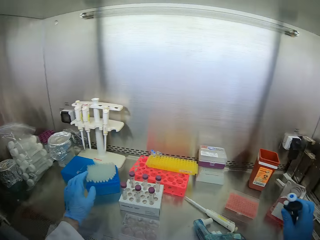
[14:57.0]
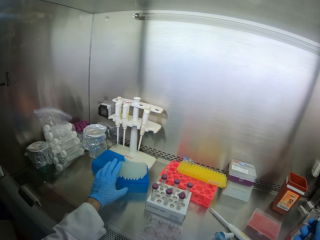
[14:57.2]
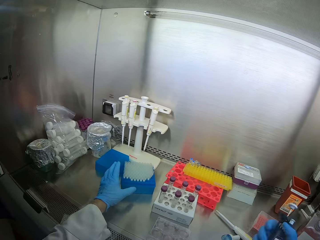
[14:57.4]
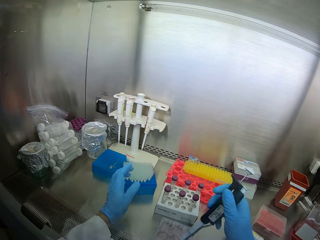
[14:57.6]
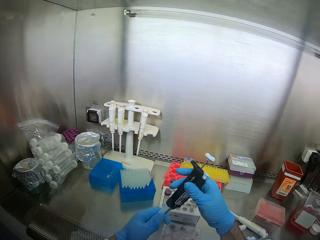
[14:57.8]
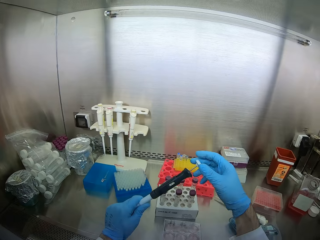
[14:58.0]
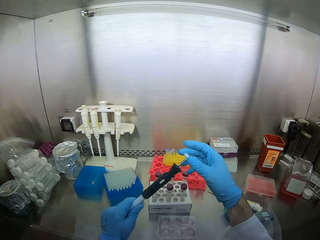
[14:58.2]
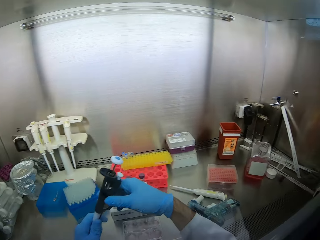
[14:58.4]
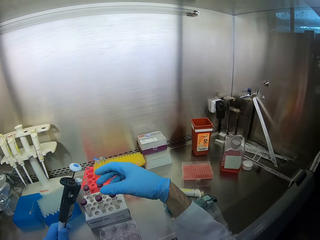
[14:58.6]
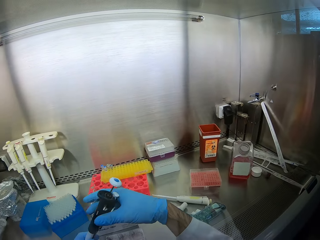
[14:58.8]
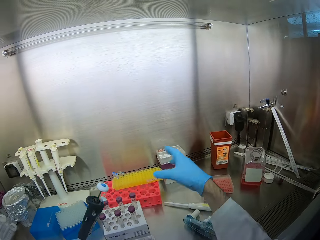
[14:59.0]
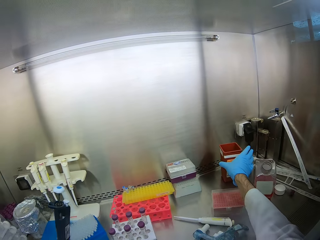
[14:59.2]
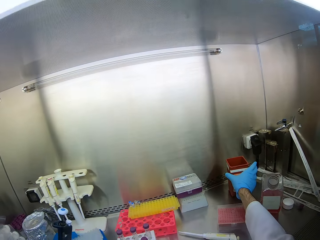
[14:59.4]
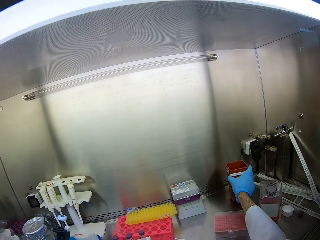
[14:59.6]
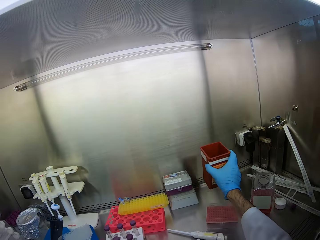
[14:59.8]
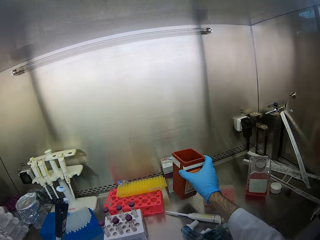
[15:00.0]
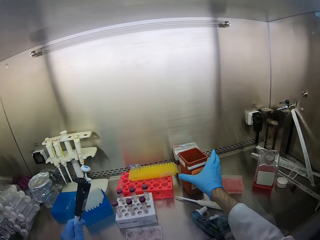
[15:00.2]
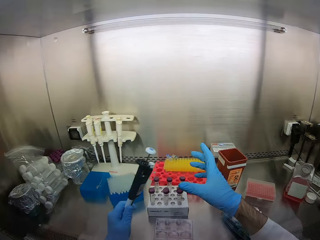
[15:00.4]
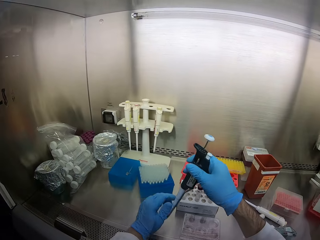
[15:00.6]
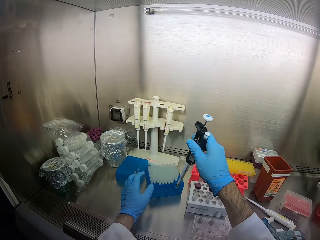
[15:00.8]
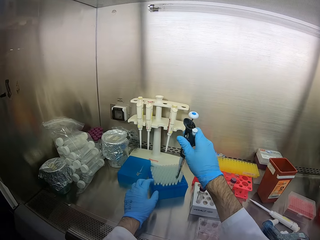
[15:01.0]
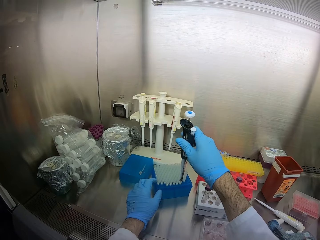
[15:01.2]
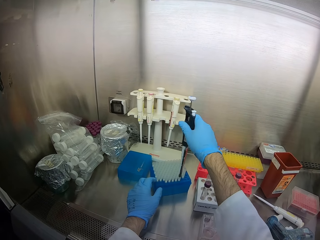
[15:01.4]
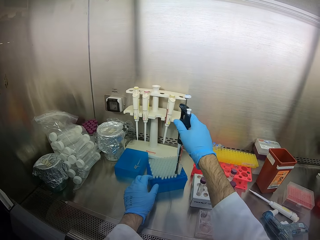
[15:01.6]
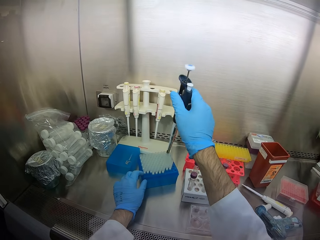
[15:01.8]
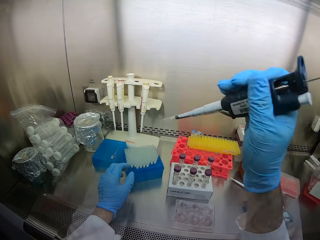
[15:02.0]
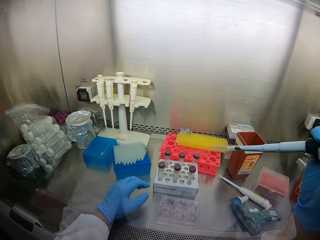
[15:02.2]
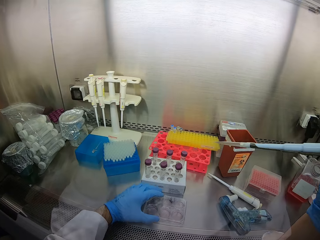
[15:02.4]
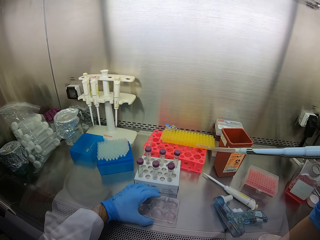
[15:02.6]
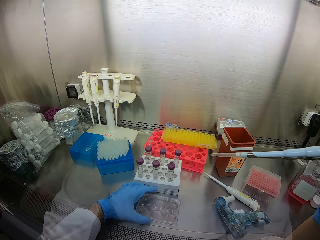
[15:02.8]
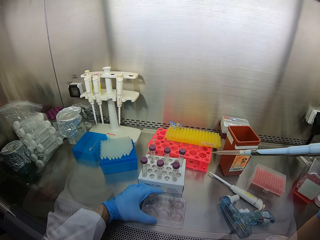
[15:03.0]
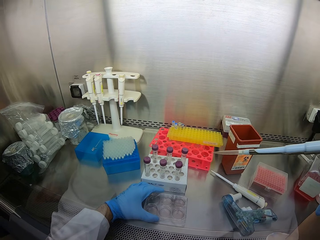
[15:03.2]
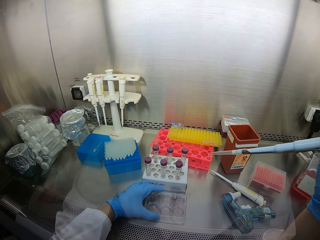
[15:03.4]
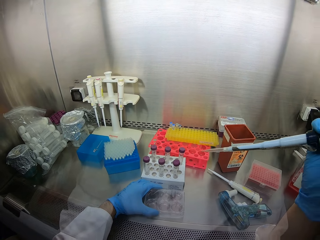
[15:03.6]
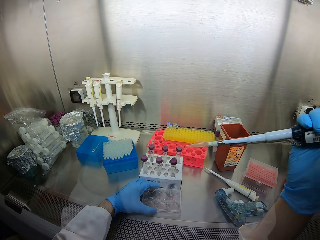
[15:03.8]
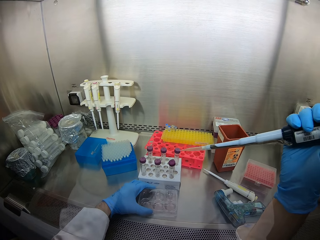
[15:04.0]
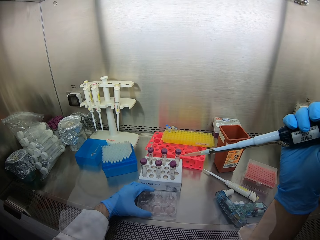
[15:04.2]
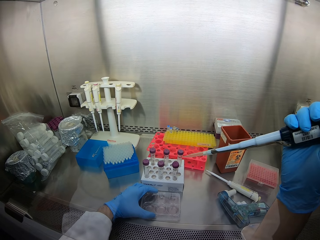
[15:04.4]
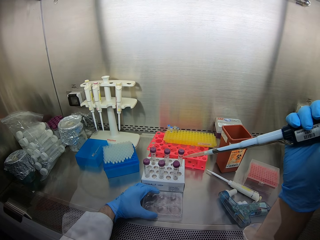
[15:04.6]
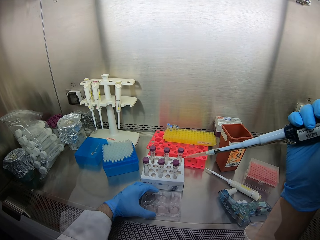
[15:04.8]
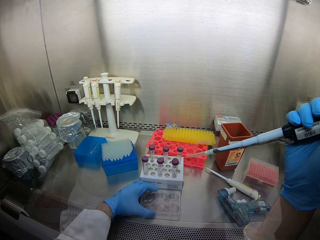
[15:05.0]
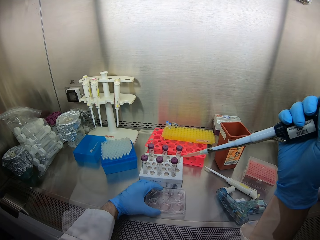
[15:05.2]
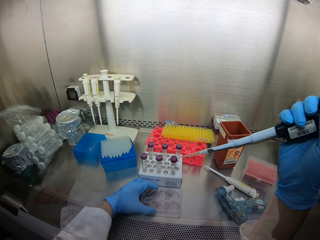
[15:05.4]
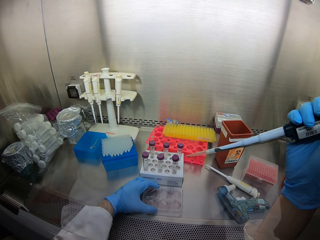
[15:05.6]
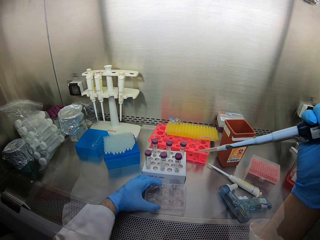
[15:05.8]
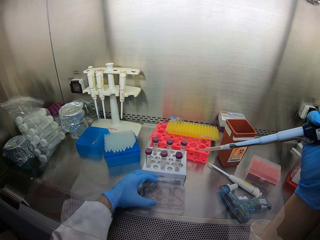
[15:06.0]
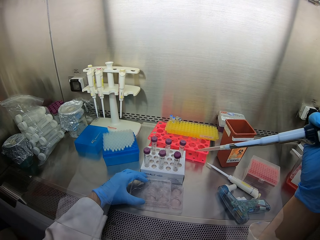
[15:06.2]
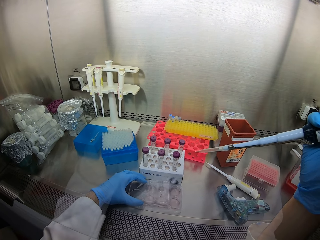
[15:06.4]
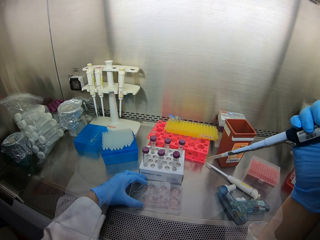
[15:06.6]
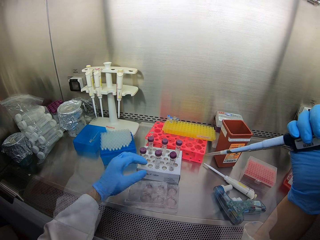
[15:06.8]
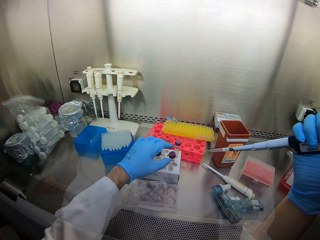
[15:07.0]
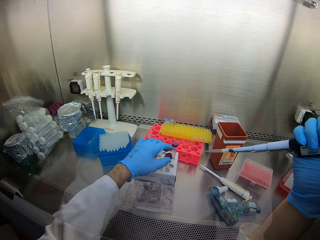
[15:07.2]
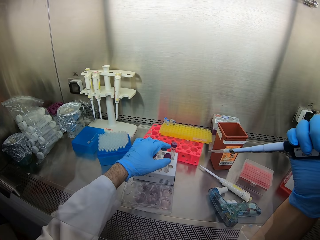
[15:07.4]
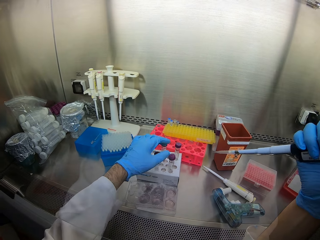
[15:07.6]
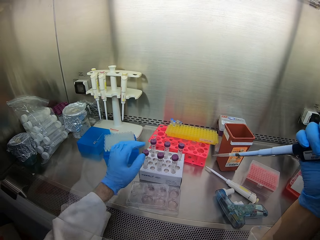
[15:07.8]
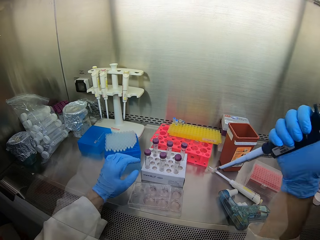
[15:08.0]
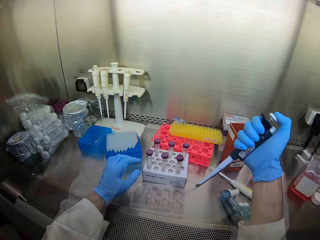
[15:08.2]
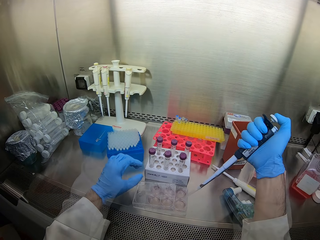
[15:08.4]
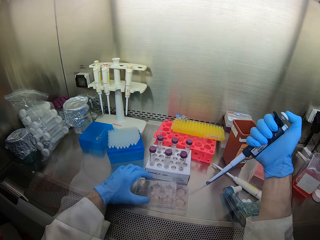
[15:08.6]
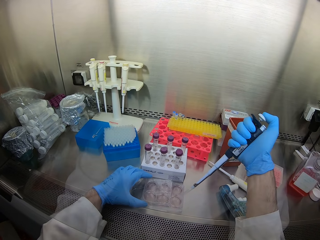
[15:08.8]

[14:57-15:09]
The camera wearer picks up a micropipette. They hold a rack. They move a plastic tin. They inject fluid into a test tube. They insert a dropper in the micropipette. They shake the solution tray. They open the solution tray.

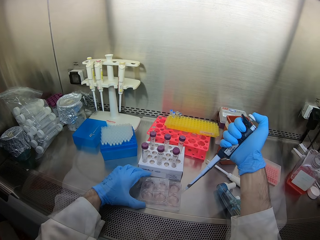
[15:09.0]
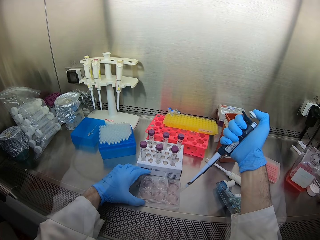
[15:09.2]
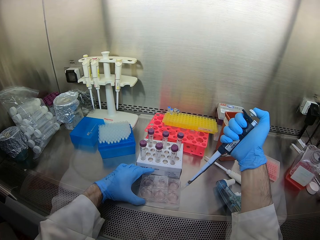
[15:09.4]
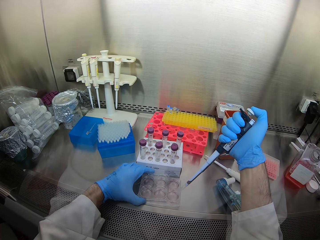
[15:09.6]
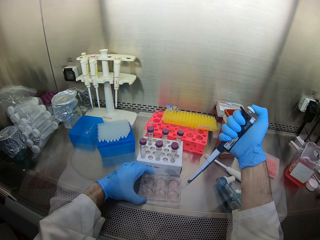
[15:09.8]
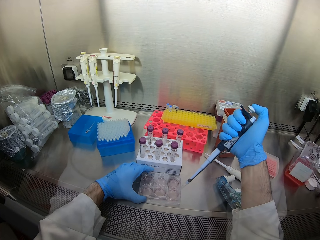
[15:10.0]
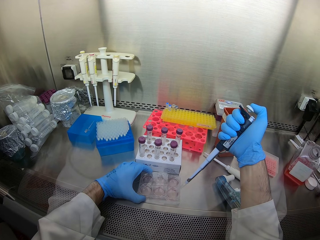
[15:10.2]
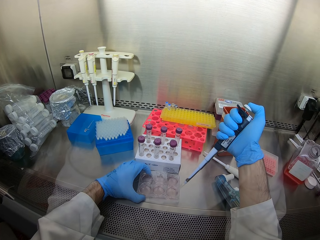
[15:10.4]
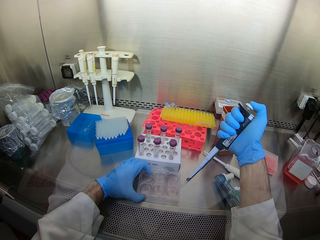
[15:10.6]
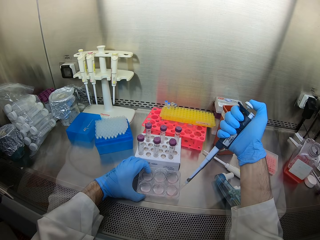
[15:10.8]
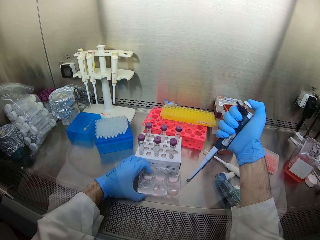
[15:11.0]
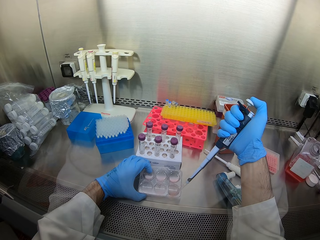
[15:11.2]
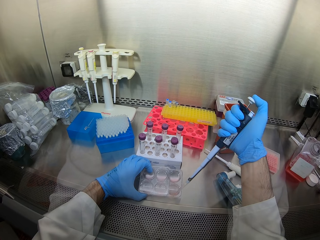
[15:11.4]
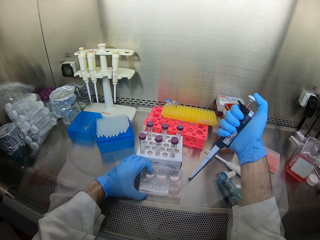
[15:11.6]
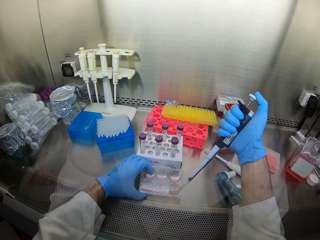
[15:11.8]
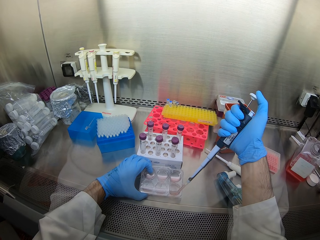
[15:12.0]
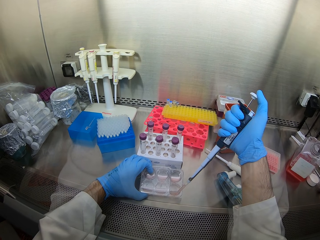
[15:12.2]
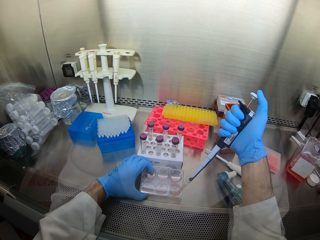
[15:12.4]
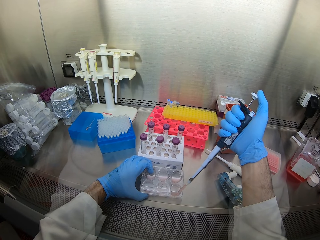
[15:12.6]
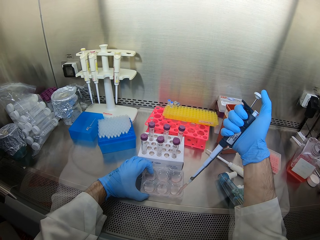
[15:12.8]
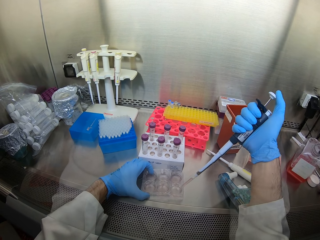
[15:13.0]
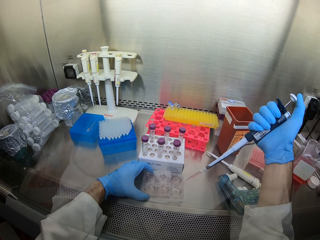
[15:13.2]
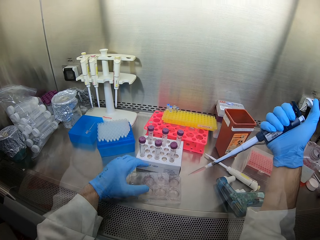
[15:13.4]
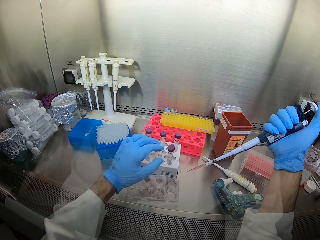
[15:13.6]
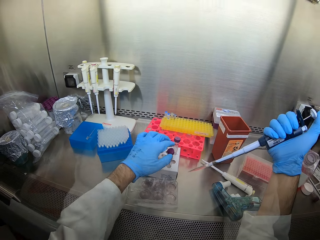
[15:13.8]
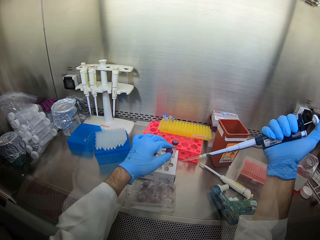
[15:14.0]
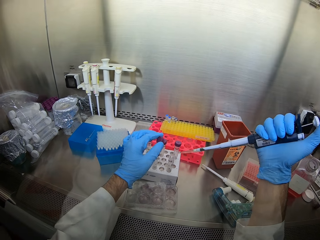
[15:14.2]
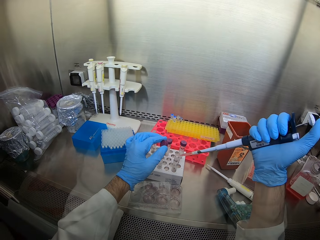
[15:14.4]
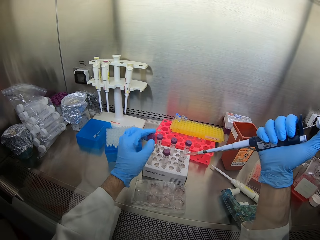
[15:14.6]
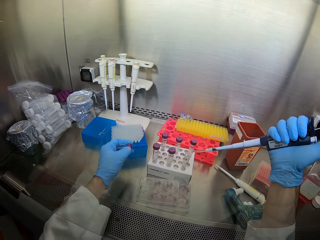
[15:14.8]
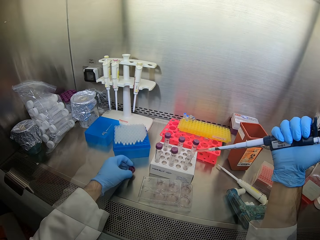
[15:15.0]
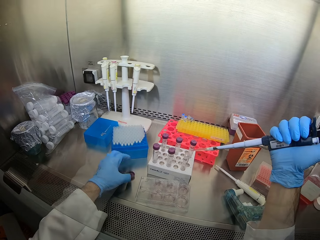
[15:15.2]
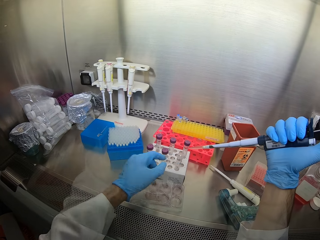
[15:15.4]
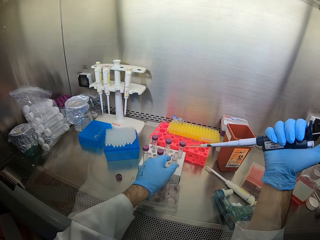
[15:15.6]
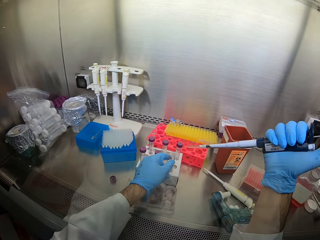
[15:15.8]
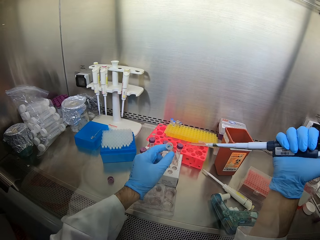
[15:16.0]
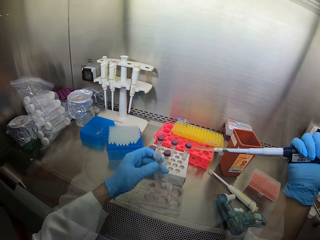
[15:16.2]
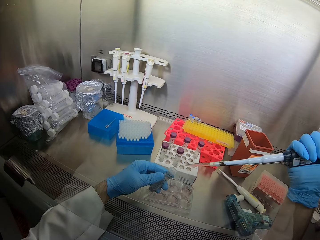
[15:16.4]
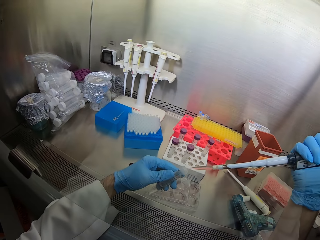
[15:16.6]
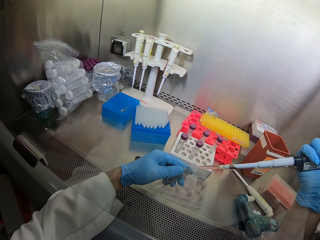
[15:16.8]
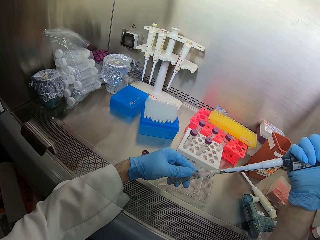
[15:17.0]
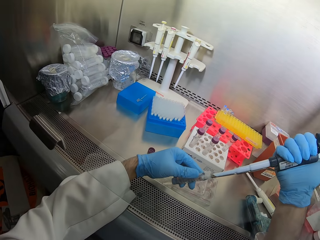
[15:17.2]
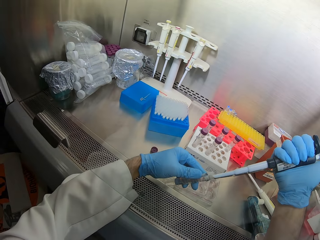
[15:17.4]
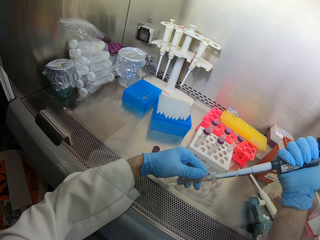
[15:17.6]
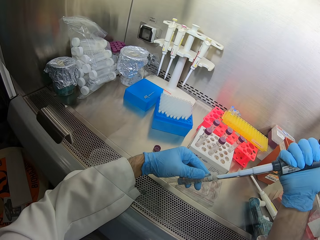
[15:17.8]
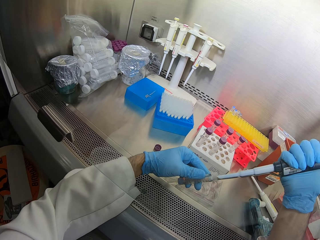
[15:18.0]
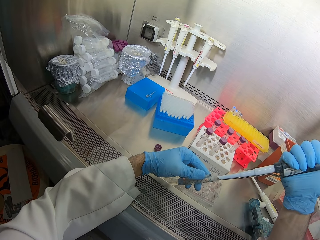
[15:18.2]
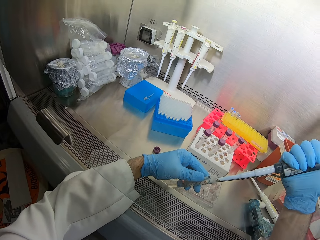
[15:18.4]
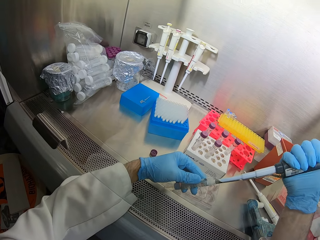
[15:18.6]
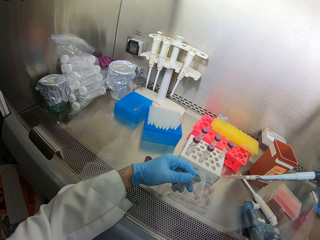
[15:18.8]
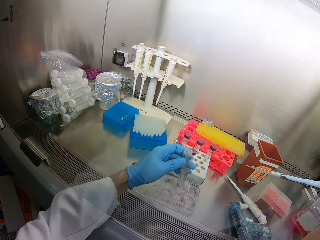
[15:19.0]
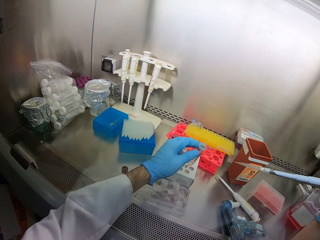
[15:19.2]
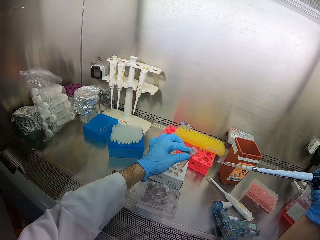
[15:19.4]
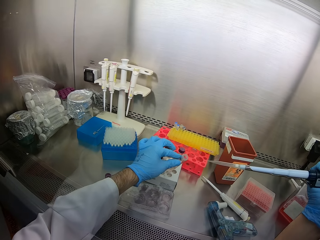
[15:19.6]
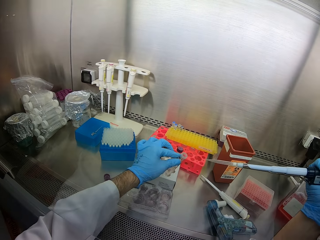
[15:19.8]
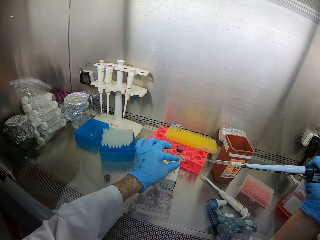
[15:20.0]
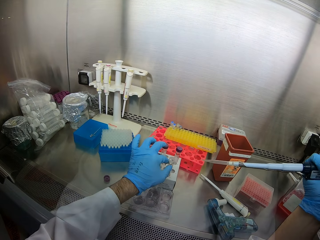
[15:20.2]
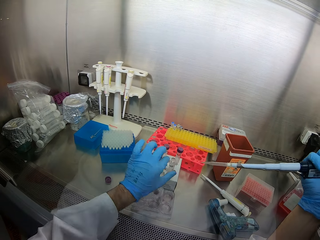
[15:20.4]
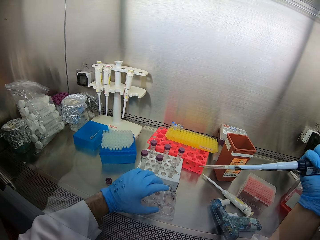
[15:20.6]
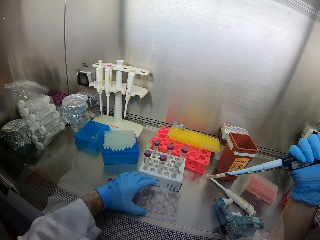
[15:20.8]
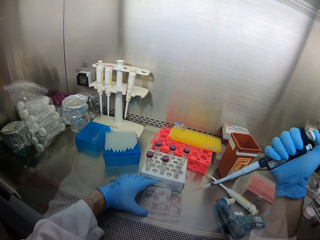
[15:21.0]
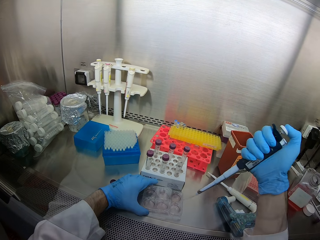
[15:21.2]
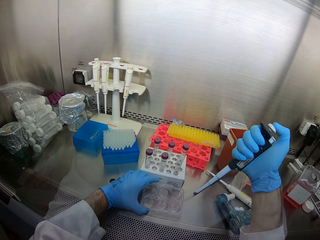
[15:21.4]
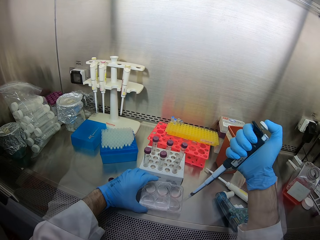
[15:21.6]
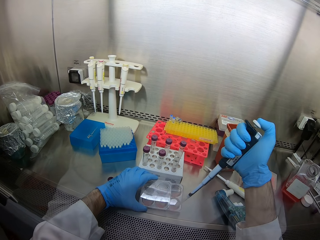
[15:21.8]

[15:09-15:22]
The camera wearer siphons a liquid from the containers. They take the lid off a big test tube. They place the lid on the counter top. They pick the big test tube from a rack. They put solution in the big test tube. They place the big test tube in the rack.
